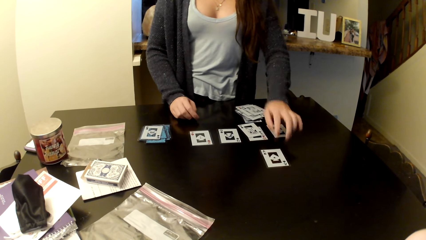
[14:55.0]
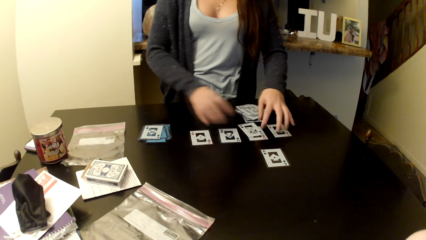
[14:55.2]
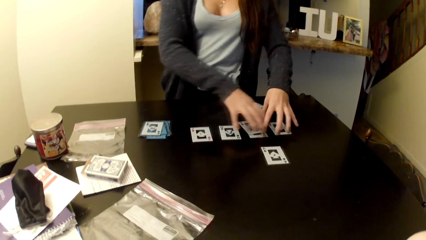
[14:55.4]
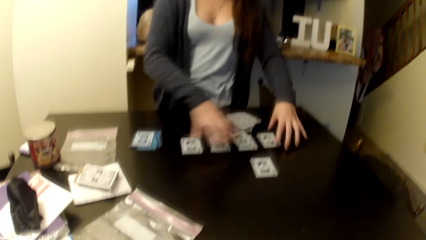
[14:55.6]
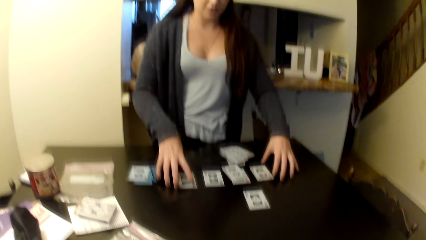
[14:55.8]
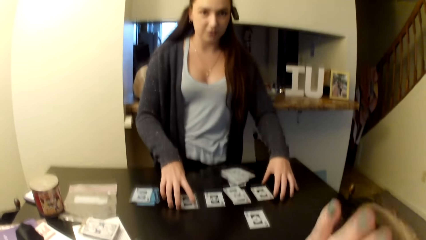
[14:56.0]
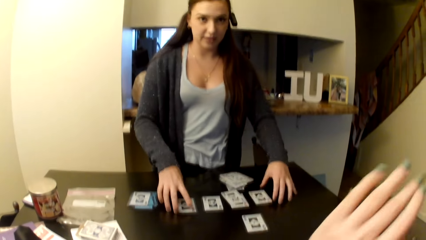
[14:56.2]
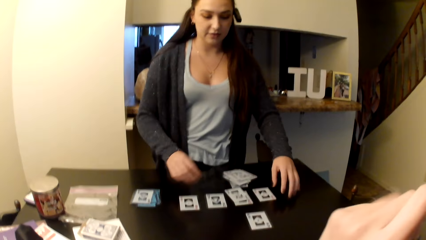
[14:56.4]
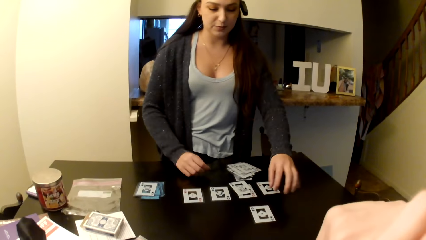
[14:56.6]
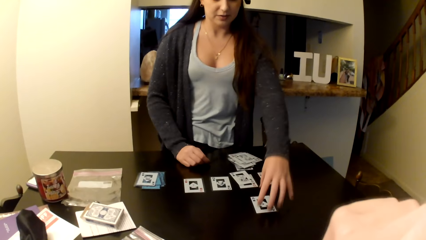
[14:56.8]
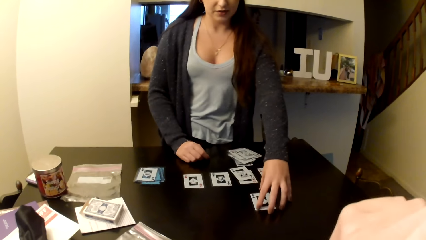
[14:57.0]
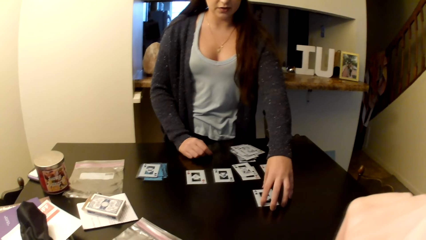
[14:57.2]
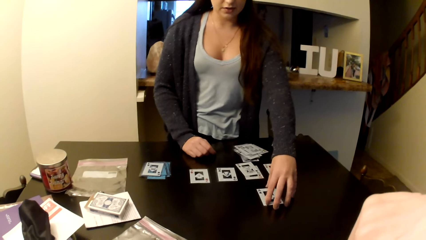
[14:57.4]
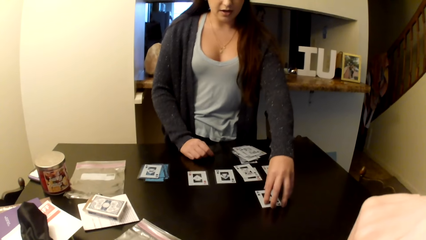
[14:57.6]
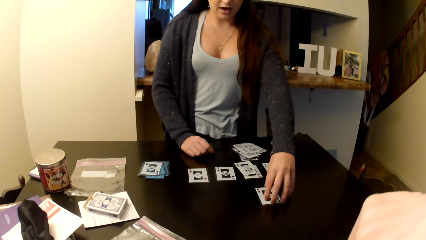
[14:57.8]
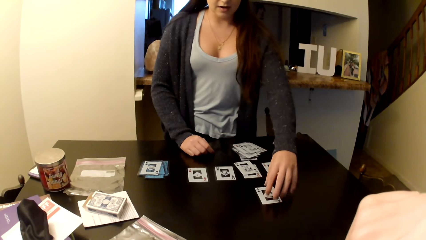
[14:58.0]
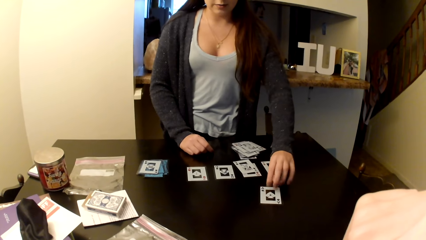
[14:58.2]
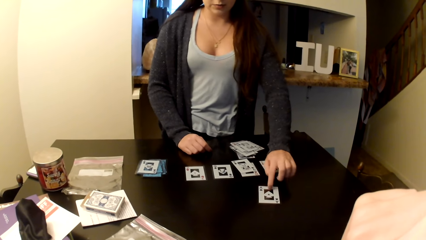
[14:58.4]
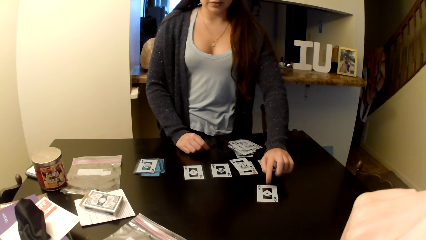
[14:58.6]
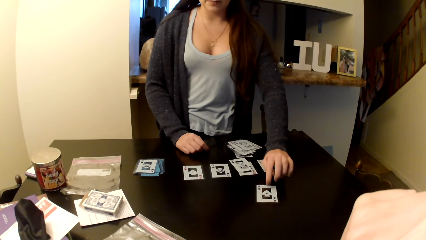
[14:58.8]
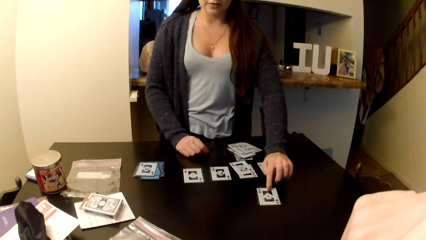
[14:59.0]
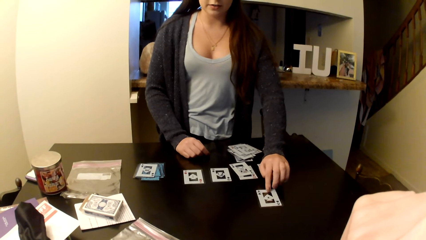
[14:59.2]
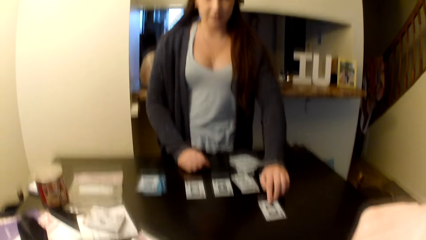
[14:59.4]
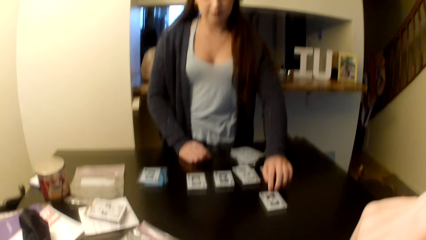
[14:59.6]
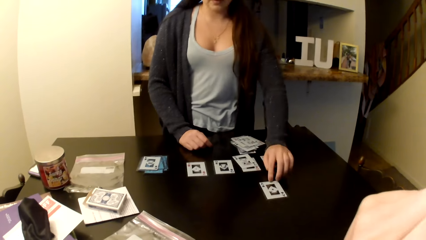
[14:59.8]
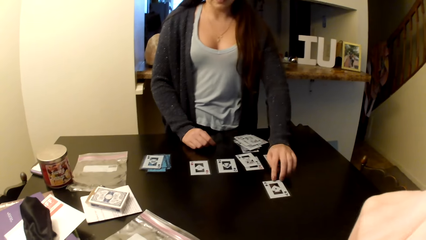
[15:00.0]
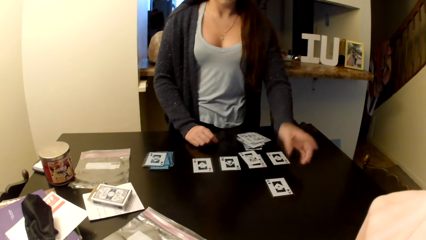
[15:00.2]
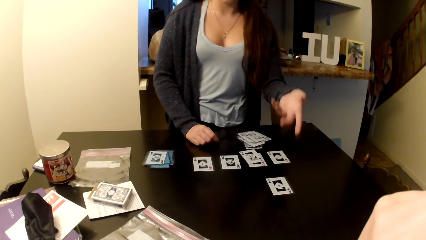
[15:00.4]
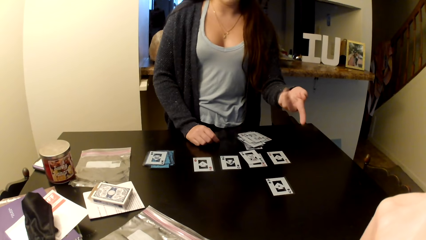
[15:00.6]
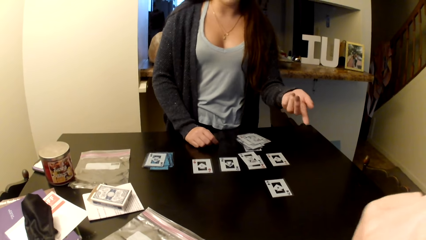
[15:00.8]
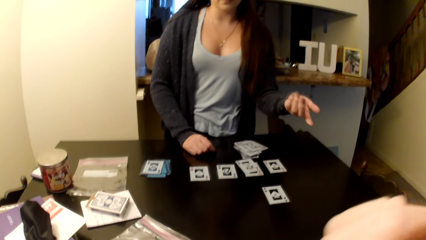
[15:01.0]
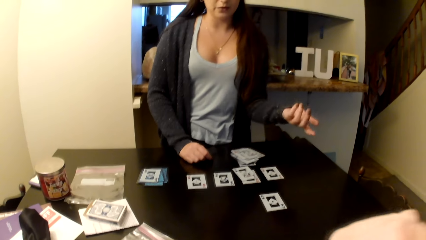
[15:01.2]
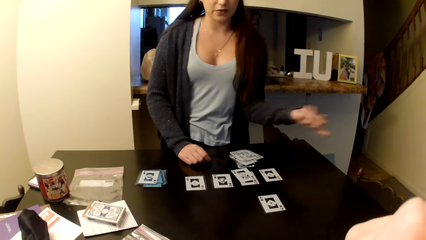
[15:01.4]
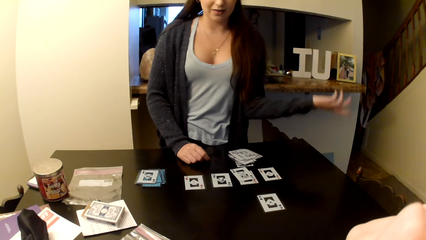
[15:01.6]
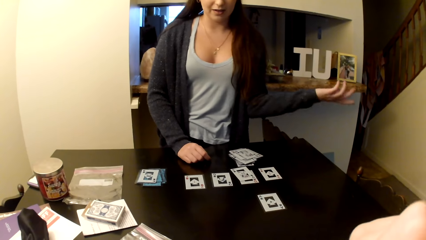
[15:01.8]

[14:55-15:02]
The camera wearer rubs the face with a hand.

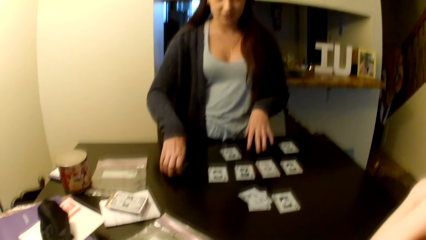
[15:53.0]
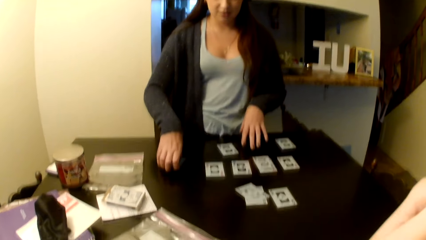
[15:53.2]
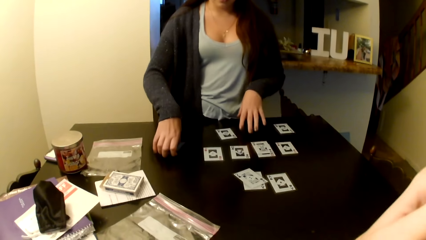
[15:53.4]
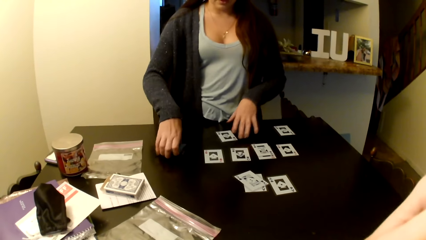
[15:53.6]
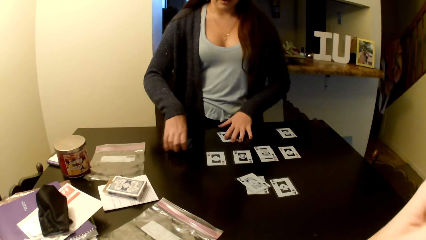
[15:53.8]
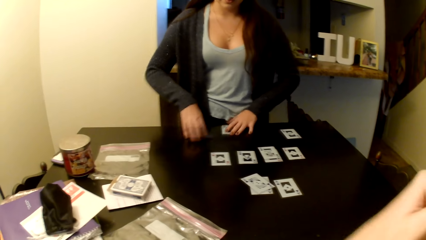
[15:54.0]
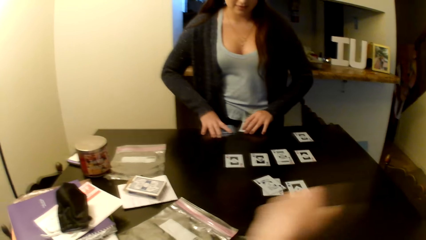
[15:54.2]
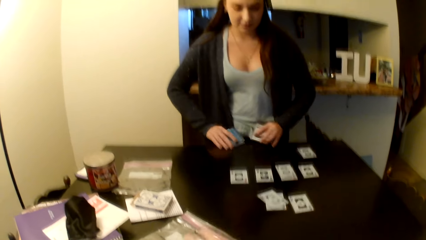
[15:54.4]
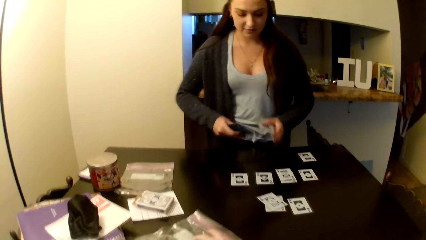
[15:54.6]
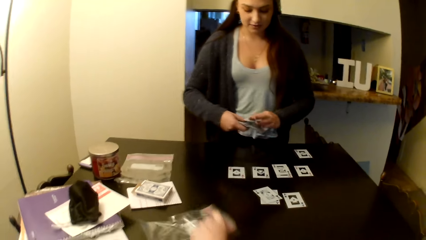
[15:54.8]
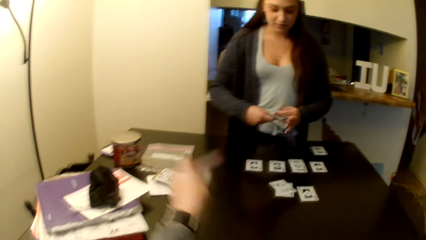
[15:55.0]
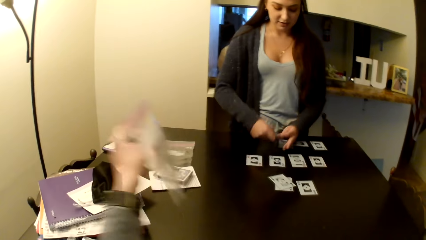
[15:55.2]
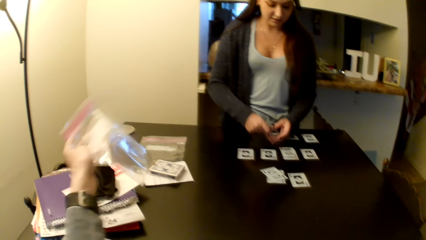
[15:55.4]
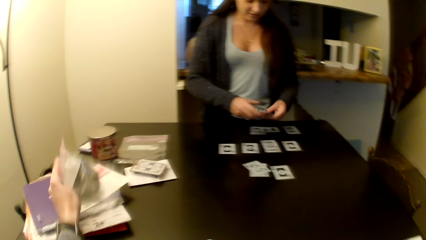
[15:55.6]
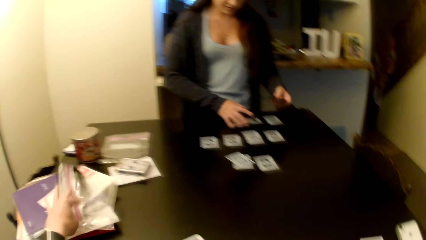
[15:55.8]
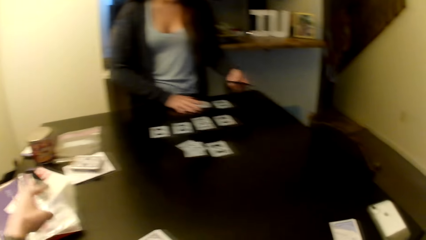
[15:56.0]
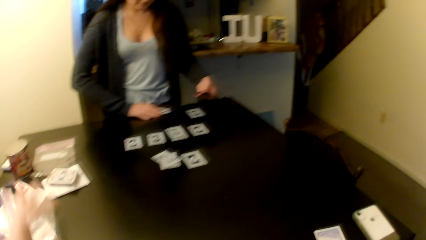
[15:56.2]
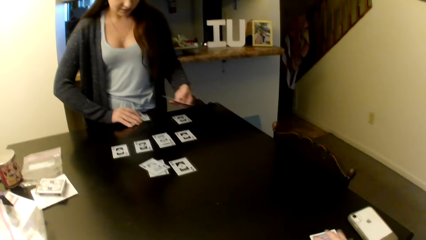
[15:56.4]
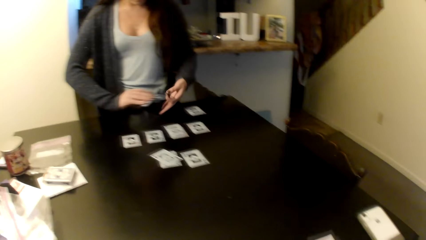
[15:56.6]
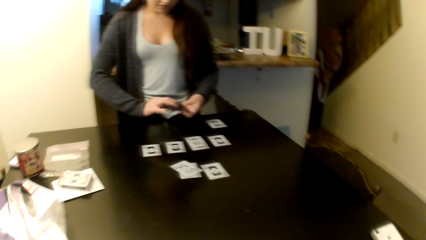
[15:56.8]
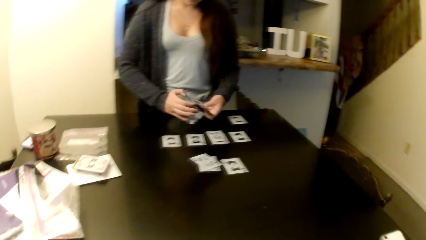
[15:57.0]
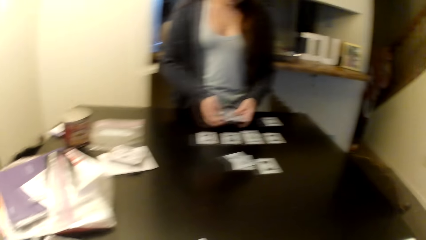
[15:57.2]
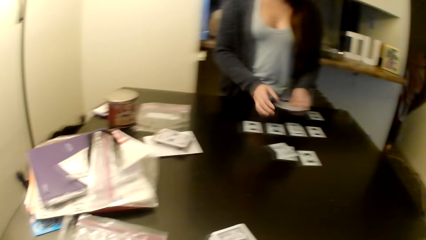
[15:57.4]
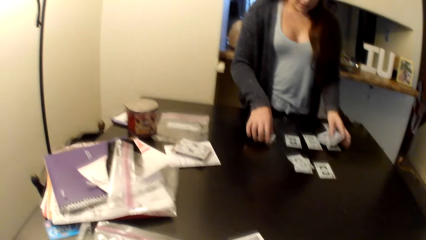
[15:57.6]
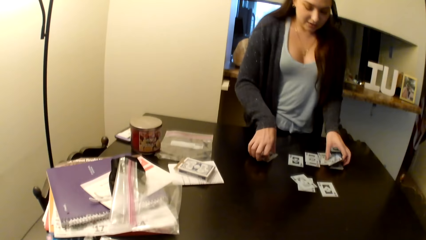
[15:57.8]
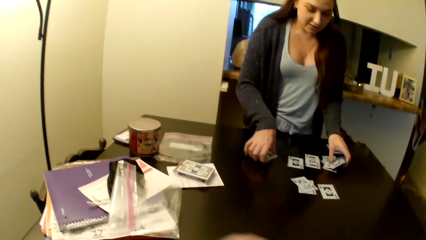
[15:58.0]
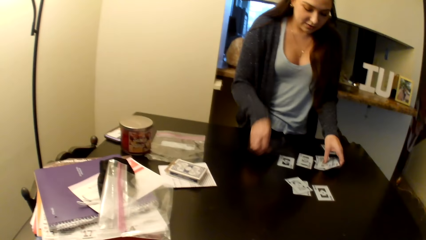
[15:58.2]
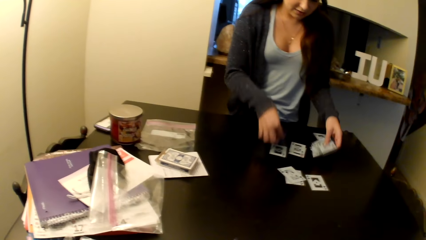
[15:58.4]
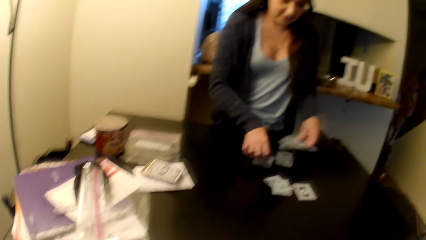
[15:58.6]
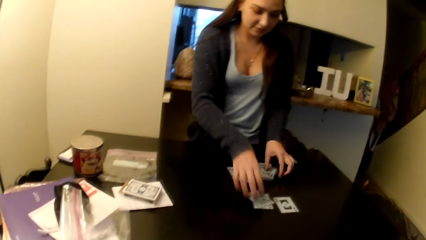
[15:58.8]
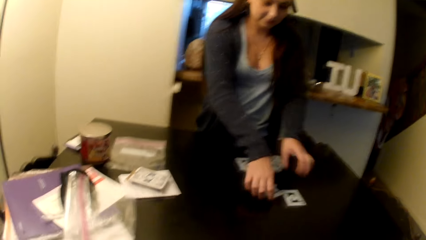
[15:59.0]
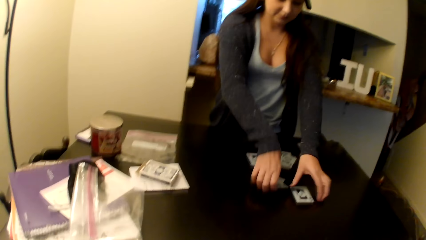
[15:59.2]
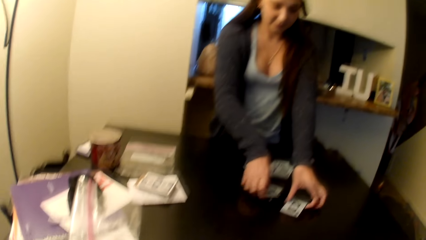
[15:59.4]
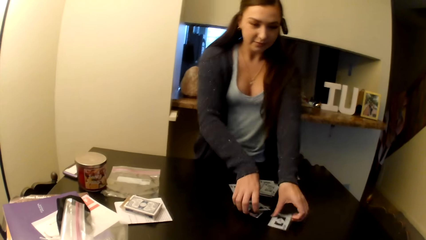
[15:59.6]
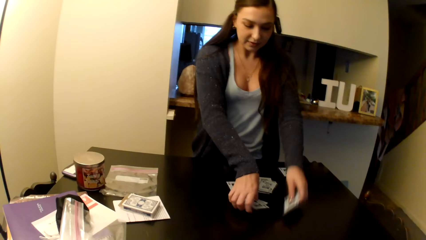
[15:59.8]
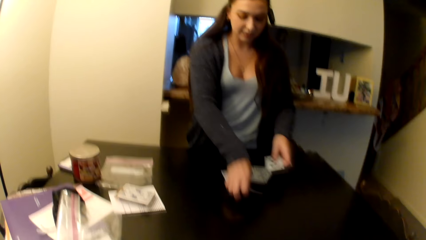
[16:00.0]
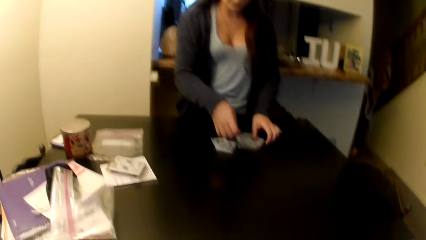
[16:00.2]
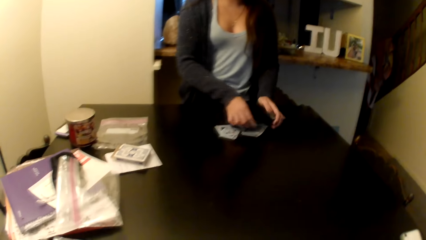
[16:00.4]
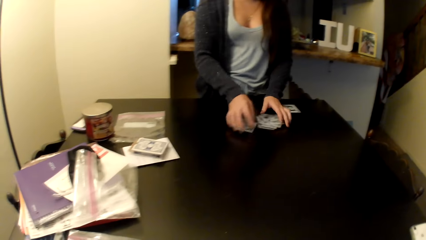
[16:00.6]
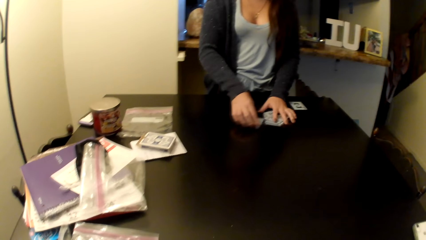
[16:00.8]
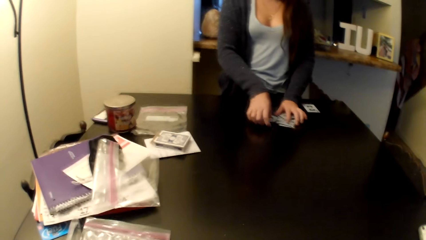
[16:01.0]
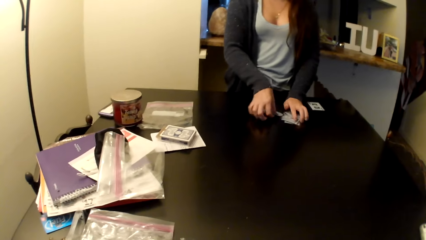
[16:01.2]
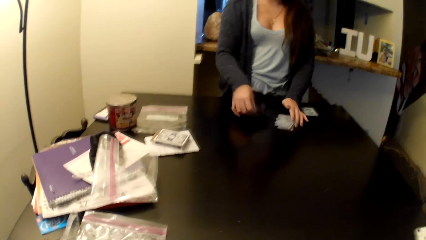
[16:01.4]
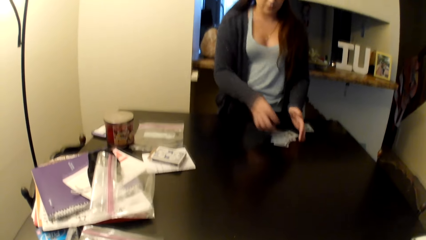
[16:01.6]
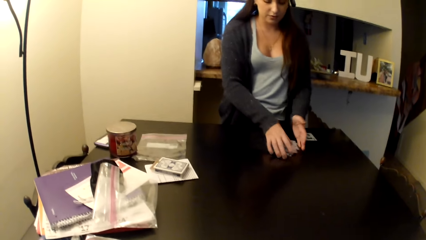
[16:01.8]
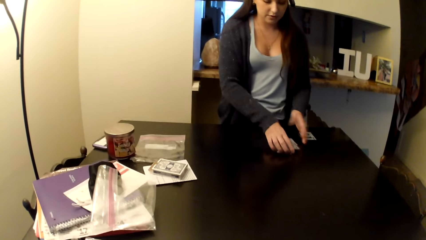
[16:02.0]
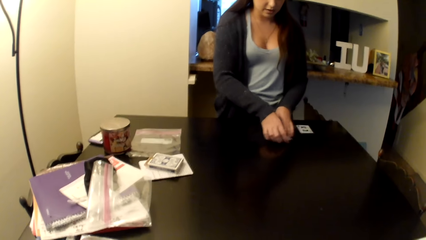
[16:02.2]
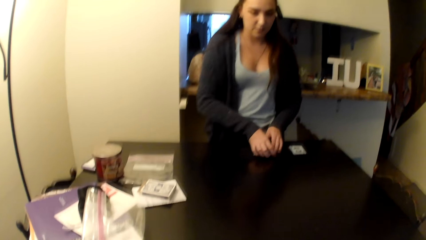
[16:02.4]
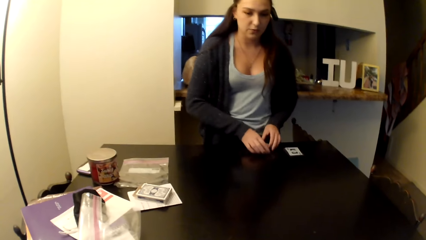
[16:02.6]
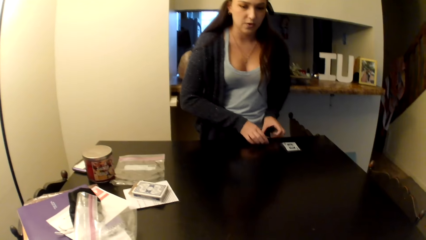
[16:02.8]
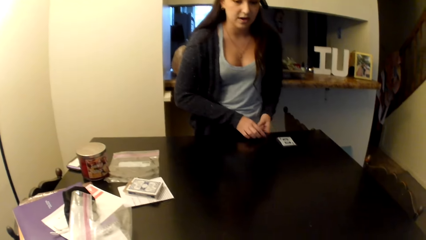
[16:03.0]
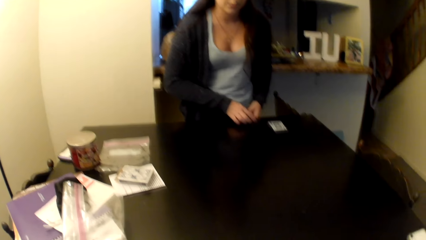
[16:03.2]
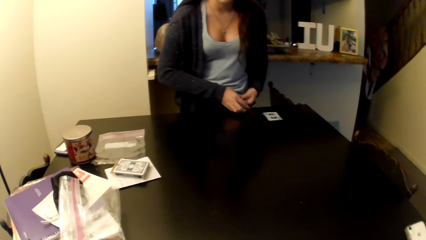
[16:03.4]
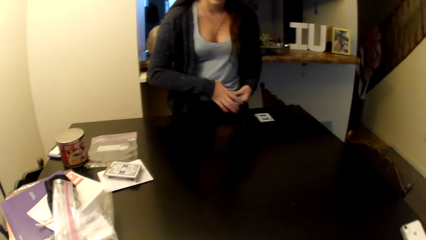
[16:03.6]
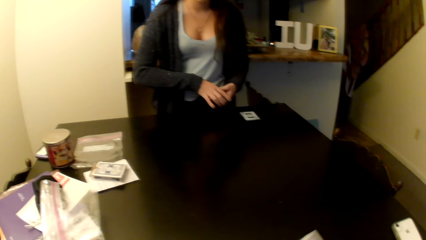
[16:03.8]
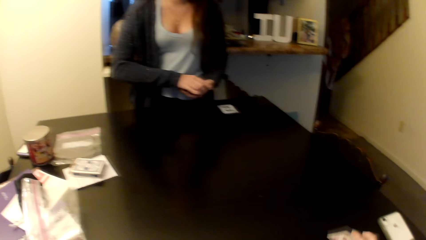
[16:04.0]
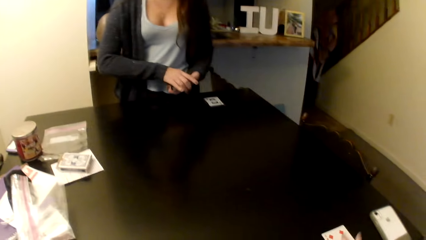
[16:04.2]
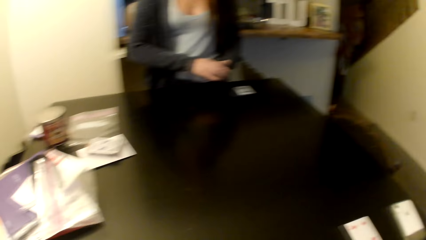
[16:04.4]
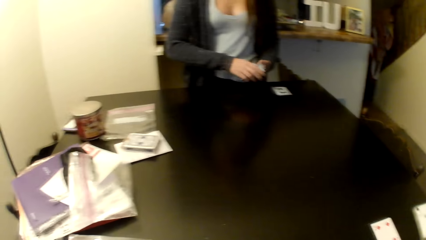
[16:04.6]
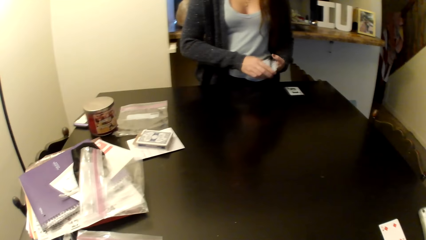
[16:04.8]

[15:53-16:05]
The camera wearer puts the polythene paper aside. A woman collects cards from the table.
